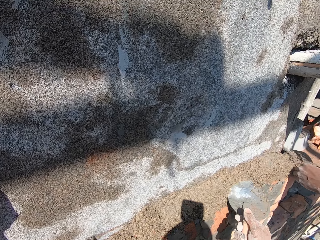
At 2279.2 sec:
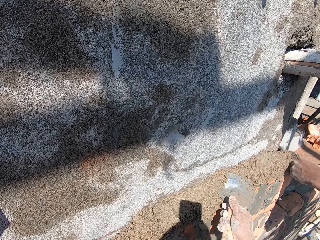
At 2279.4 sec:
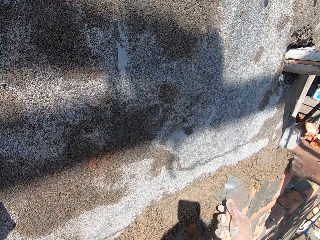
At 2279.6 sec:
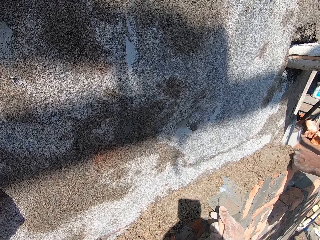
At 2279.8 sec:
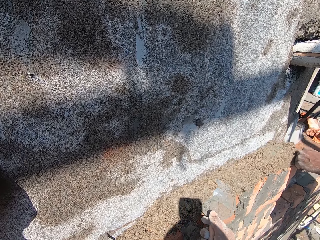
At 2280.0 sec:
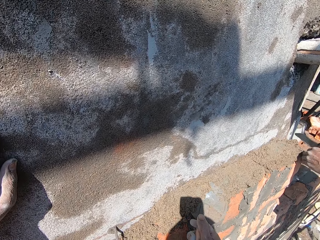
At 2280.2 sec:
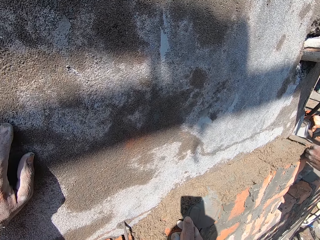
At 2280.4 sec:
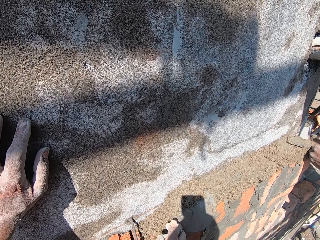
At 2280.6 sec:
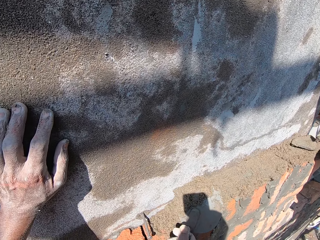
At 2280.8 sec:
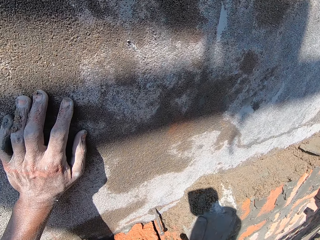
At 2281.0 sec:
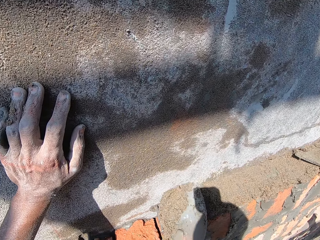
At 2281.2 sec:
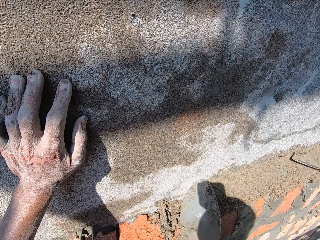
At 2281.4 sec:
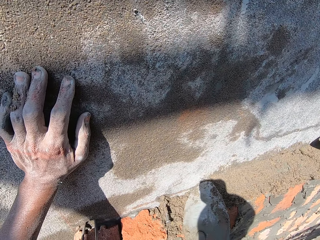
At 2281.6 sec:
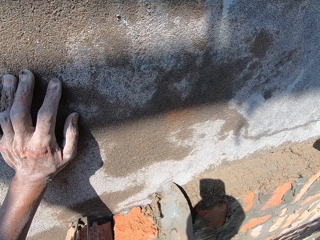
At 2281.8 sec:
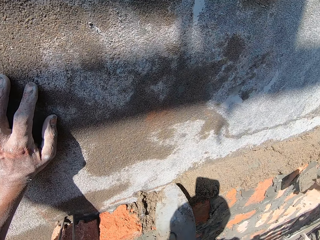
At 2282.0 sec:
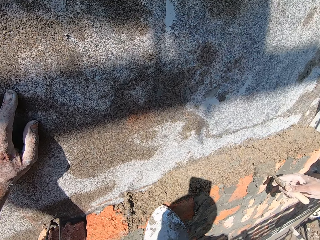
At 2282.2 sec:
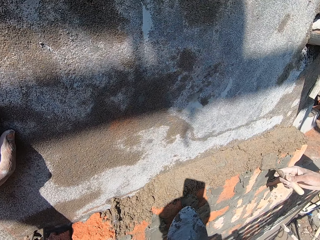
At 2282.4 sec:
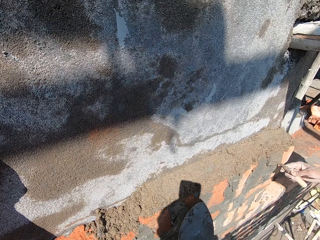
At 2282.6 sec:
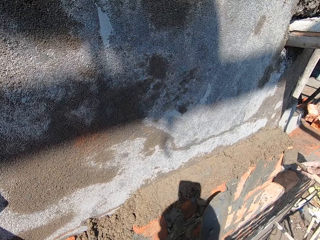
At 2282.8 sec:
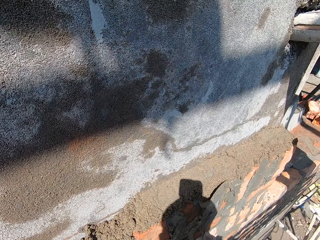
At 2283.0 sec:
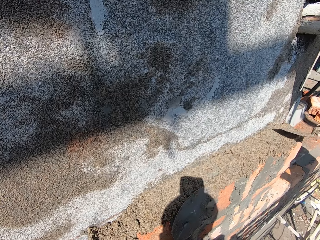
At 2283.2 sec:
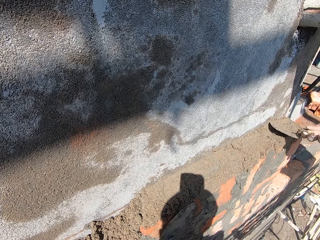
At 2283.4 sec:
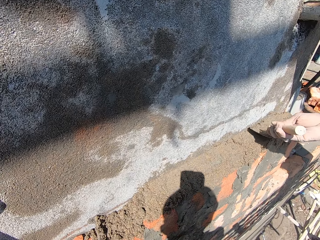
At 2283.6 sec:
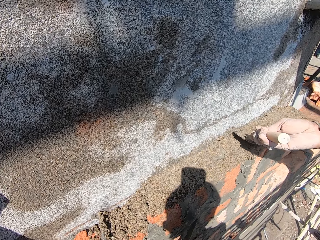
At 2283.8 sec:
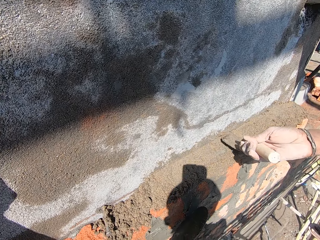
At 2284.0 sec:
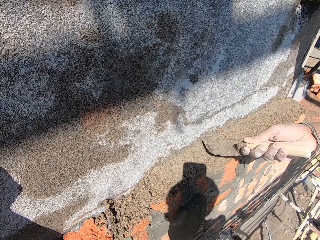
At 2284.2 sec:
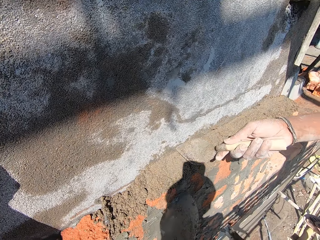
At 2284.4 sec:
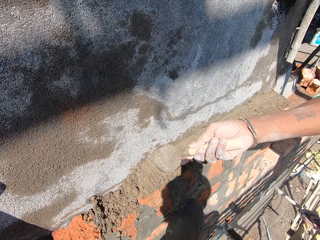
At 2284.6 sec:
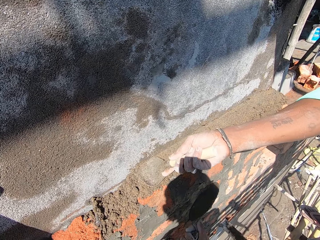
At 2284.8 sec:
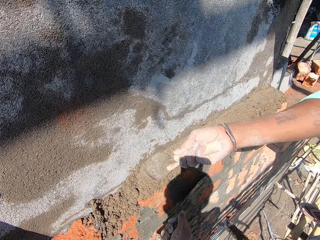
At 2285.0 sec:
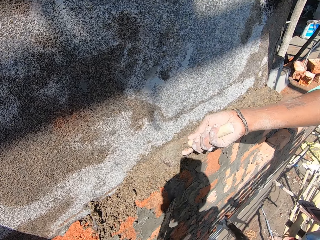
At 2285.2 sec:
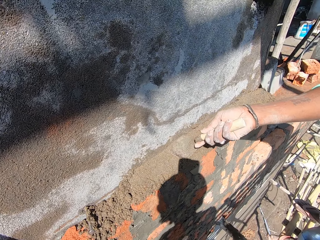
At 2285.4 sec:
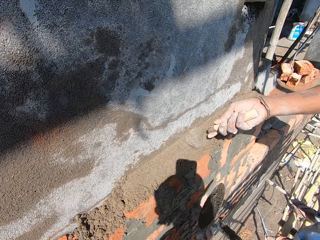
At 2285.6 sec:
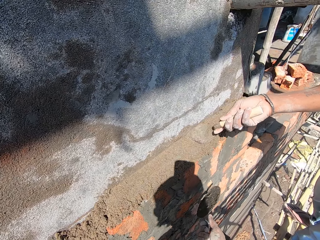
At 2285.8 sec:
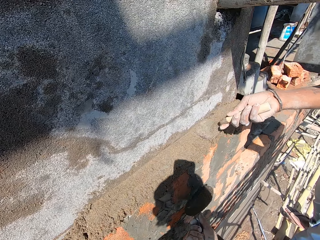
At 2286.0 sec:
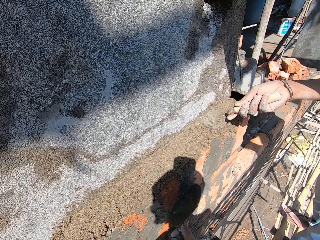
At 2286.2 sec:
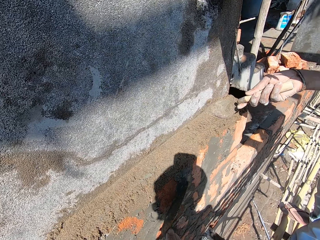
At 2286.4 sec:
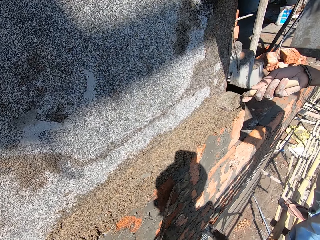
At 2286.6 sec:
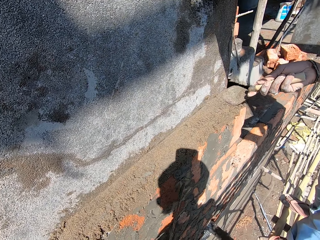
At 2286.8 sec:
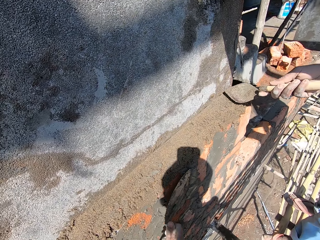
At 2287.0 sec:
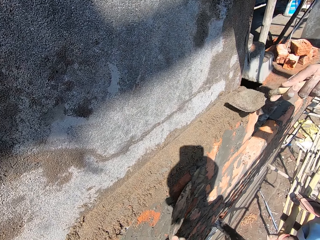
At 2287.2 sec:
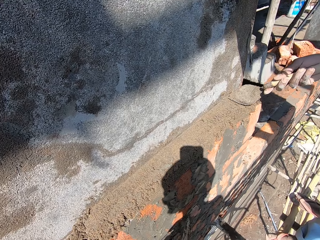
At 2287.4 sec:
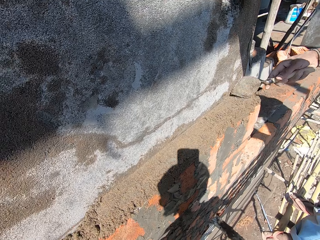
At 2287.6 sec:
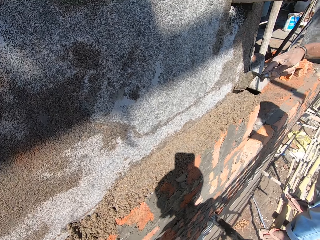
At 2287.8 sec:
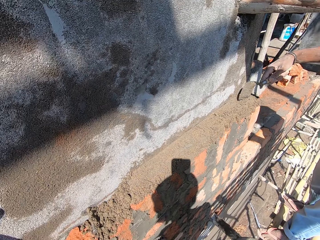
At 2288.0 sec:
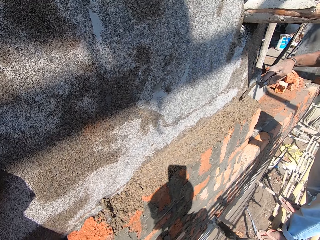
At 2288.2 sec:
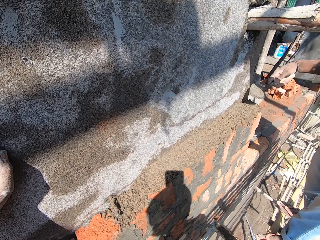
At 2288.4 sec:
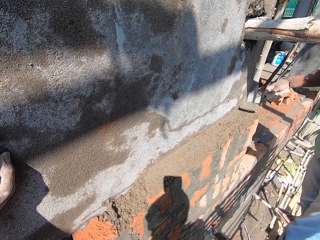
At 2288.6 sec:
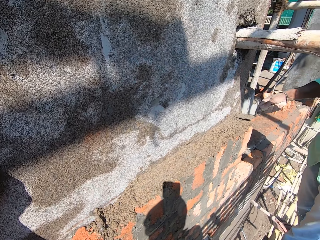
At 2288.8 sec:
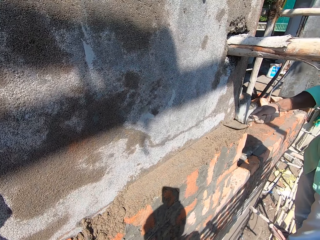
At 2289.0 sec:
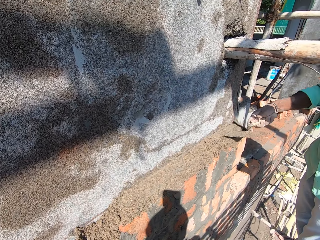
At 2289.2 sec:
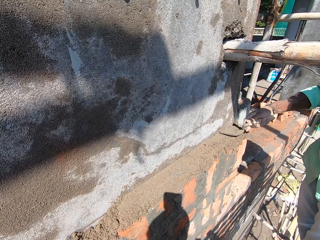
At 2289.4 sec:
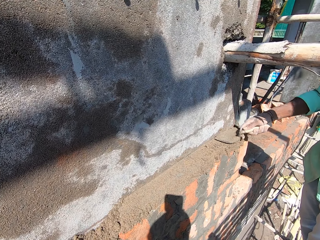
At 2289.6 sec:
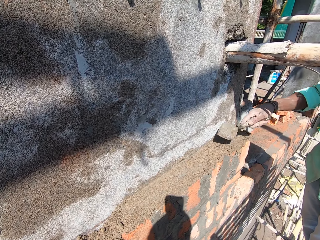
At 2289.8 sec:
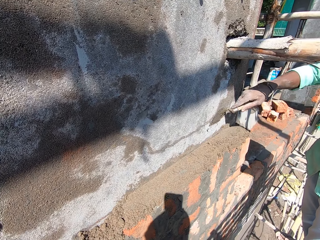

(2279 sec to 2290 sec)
A man smoothens the wet sand on the bricks with the trowel in his right hand. The camera wearer smoothens the wet sand on the bricks with the trowel in his right hand. The man converses with the camera wearer. The camera wearer removes the trowel in his right hand from the bricks at the wall. He smoothens the mortar on the brick at the wall with the trowel in his right hand. He pauses.

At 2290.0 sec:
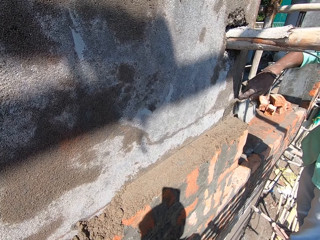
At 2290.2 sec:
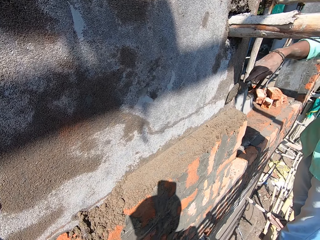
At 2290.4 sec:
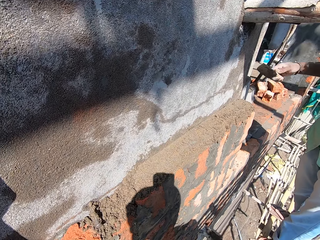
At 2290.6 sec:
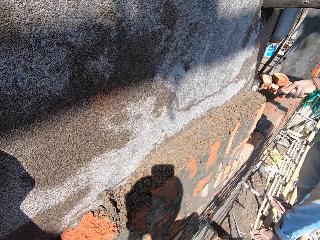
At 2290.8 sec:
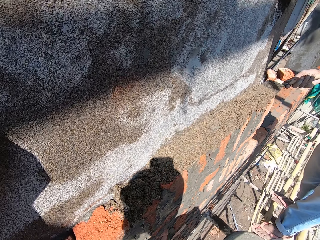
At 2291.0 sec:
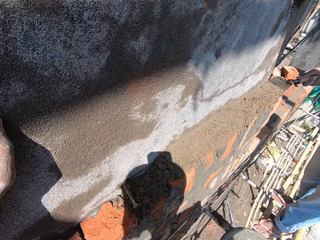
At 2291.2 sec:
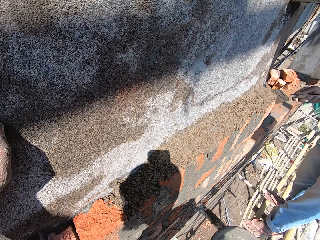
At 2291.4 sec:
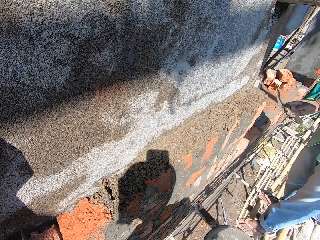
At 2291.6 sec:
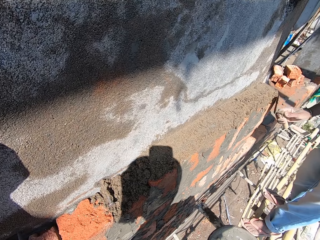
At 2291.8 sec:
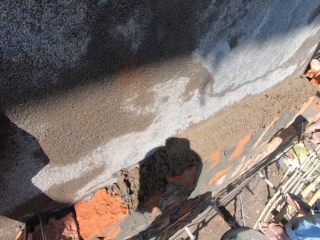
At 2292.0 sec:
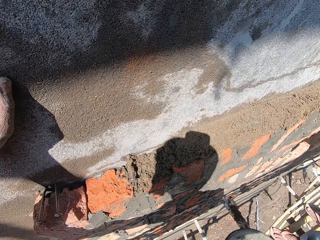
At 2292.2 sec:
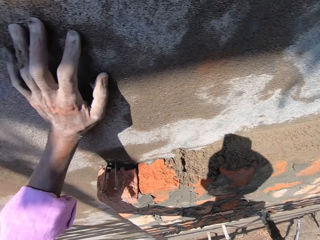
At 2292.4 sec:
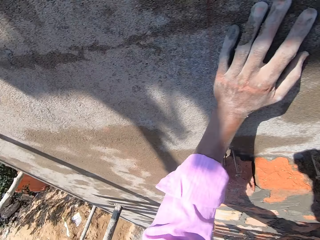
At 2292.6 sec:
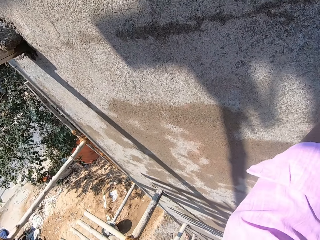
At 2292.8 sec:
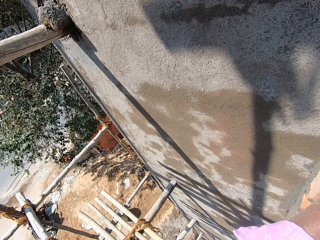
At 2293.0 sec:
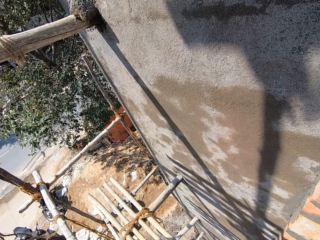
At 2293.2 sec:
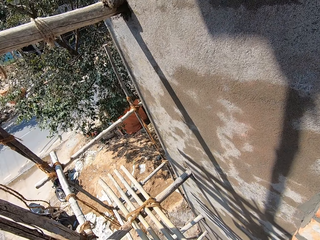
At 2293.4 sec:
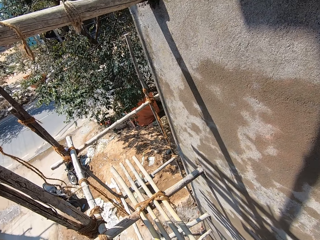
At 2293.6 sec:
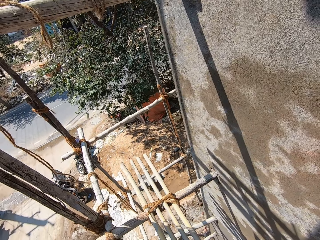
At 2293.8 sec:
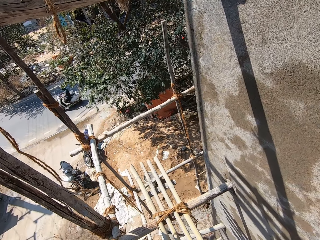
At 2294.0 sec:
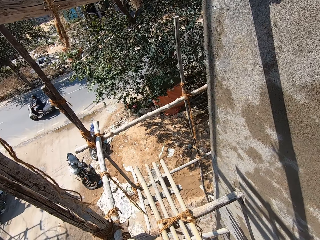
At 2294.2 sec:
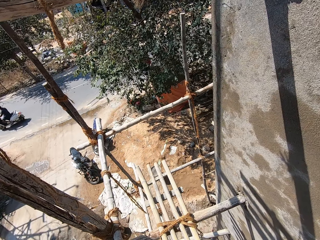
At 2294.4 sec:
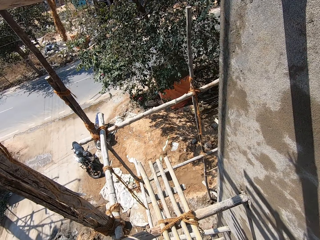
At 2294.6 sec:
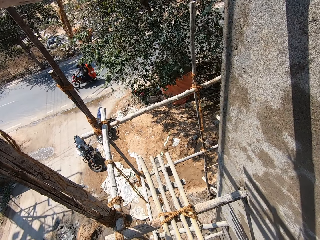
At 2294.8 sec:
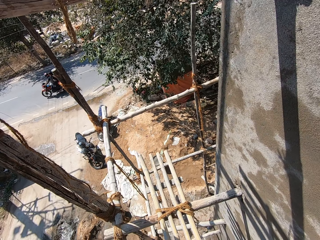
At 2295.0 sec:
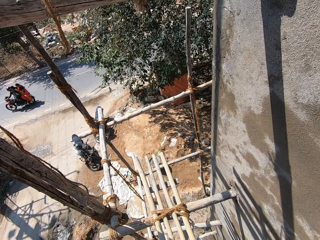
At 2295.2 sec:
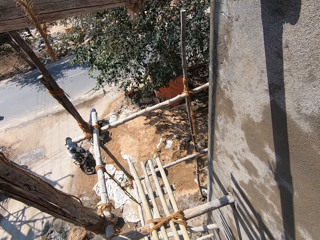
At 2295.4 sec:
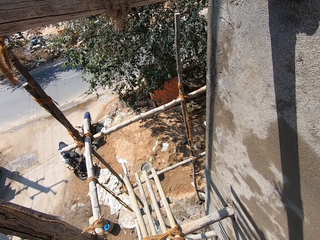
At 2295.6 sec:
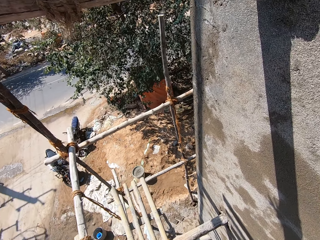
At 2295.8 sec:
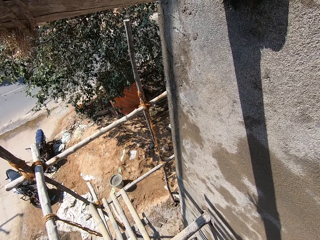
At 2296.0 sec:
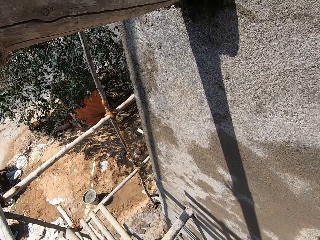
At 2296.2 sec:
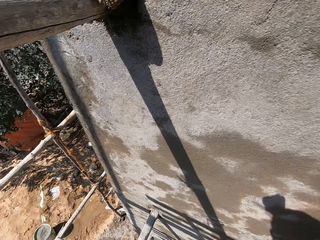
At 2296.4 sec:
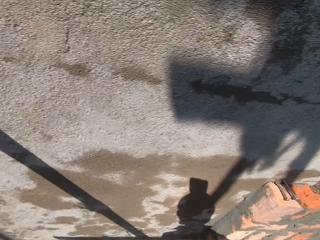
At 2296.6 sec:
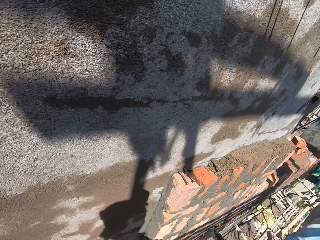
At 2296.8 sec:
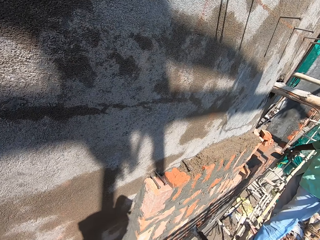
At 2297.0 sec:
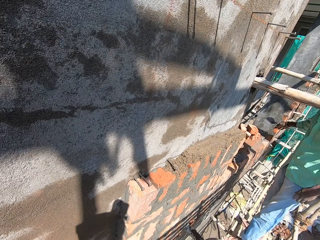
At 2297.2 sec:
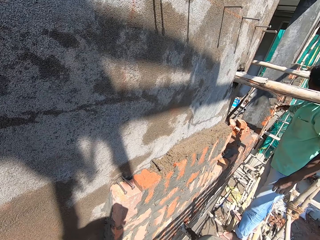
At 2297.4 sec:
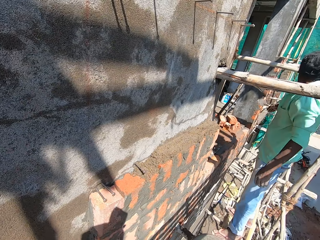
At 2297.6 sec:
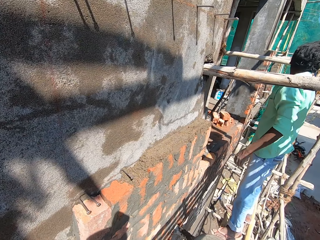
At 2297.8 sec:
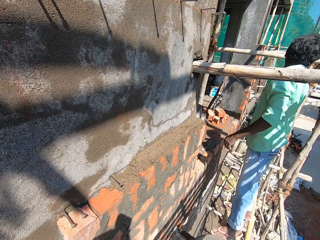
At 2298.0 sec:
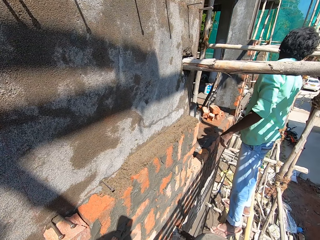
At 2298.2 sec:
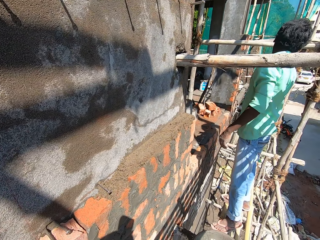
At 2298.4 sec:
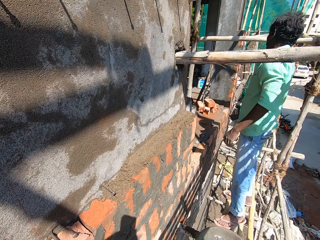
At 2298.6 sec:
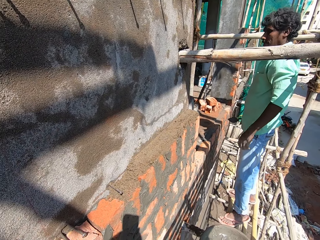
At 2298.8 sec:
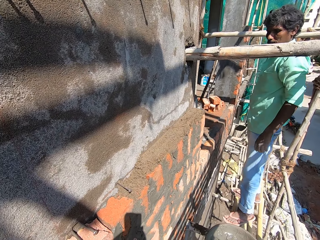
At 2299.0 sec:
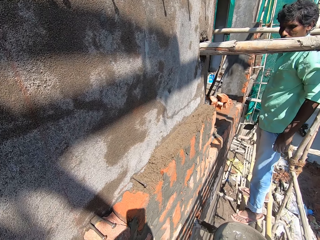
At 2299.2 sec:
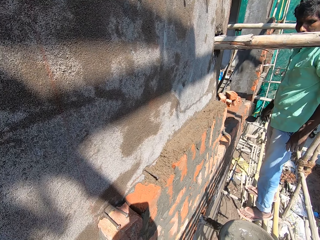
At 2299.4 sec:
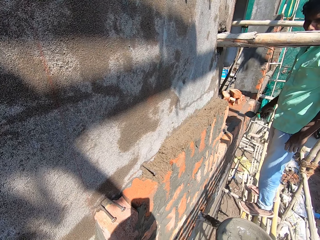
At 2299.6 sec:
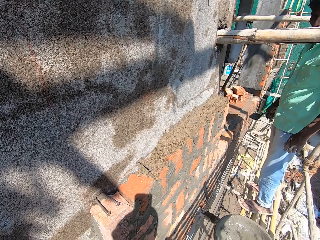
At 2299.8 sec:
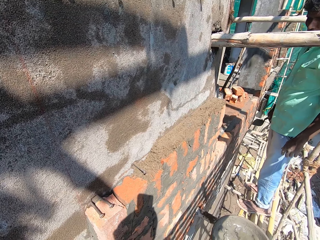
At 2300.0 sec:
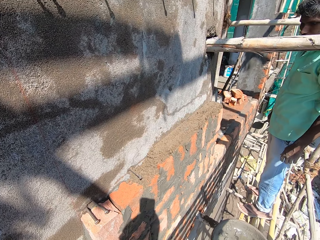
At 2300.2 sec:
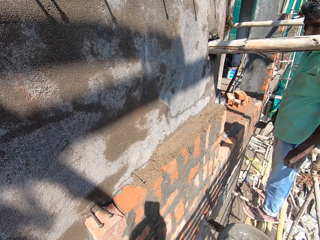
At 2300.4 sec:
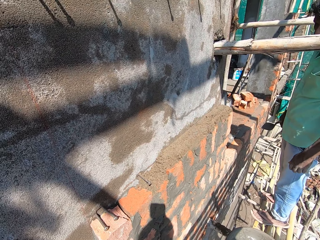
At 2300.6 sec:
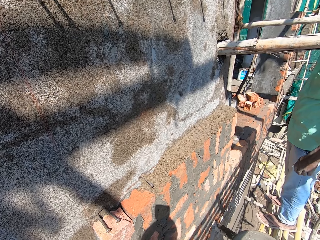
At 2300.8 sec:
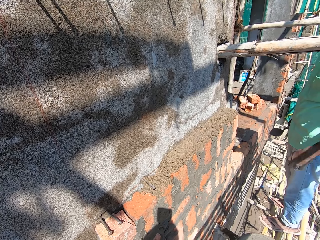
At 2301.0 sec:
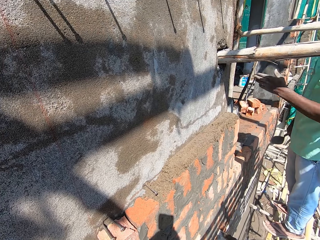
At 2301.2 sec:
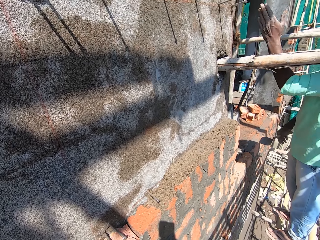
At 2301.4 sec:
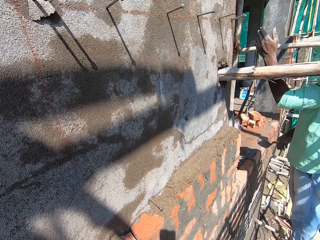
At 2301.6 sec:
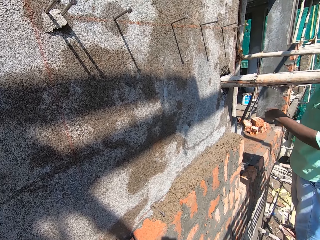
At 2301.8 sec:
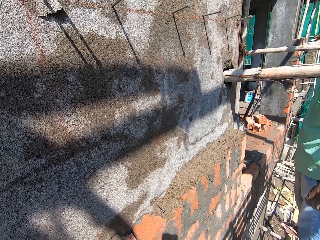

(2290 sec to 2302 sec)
The camera wearer dialogues with a man. He removes his left hand from the wall. He dialogues with the man and looks at the ground. He dialogues with the man.
